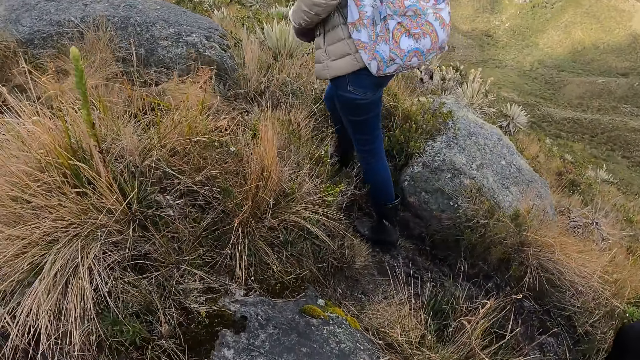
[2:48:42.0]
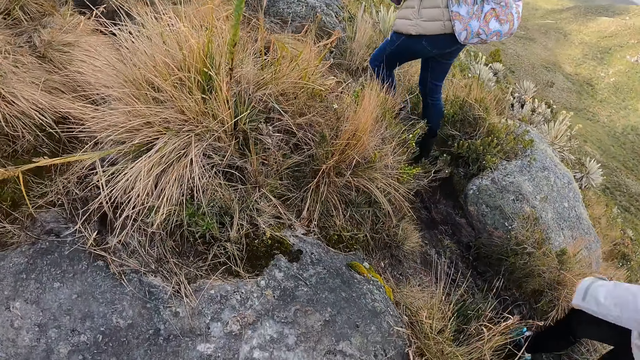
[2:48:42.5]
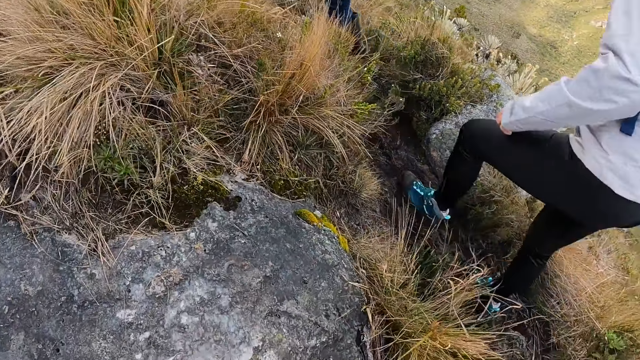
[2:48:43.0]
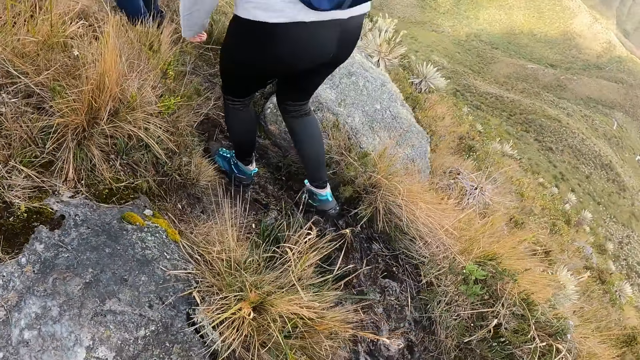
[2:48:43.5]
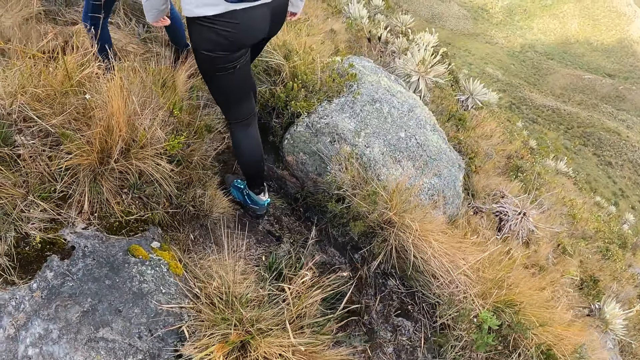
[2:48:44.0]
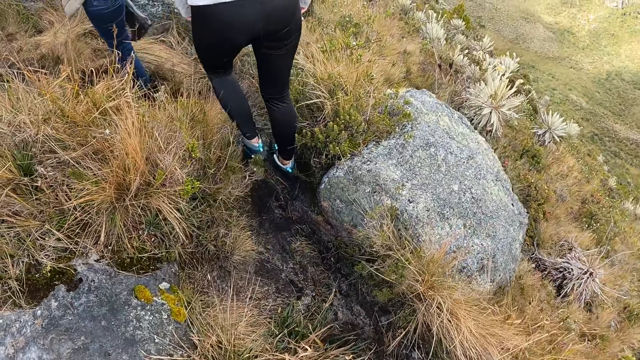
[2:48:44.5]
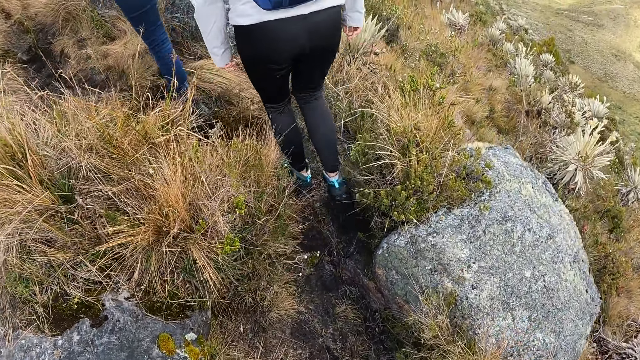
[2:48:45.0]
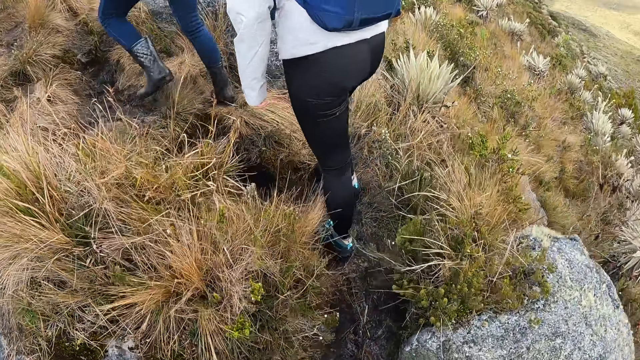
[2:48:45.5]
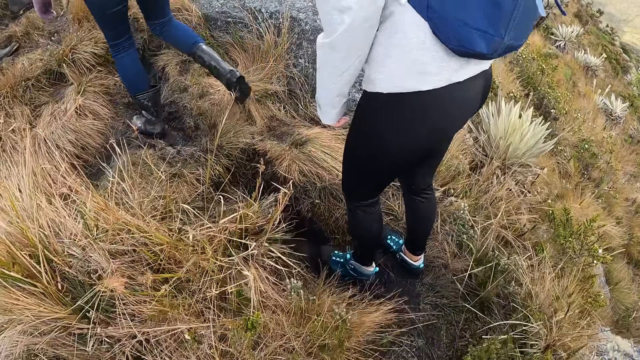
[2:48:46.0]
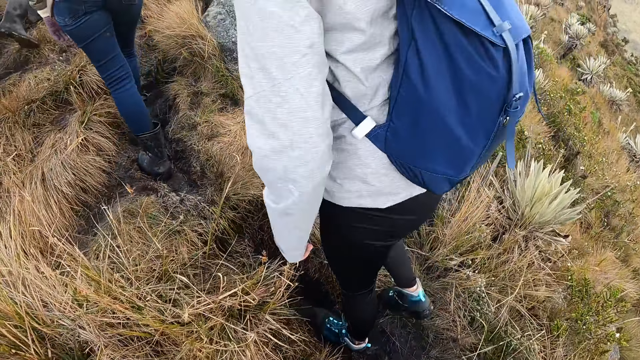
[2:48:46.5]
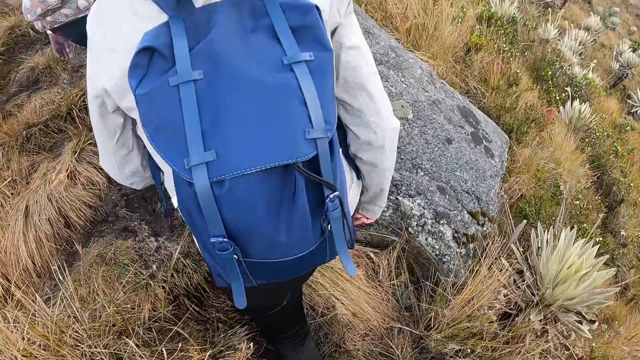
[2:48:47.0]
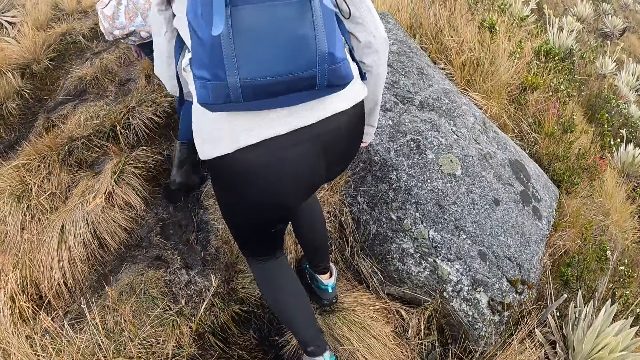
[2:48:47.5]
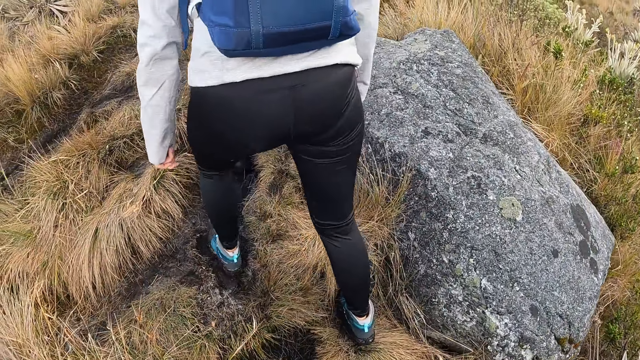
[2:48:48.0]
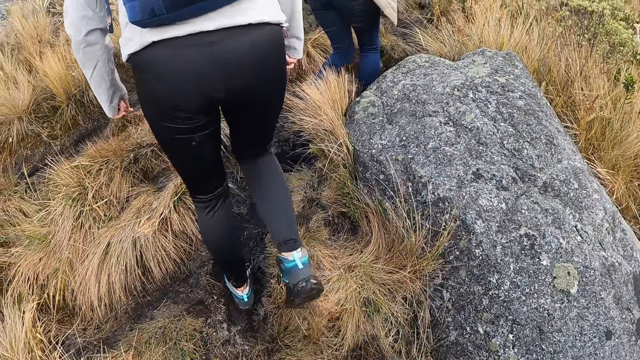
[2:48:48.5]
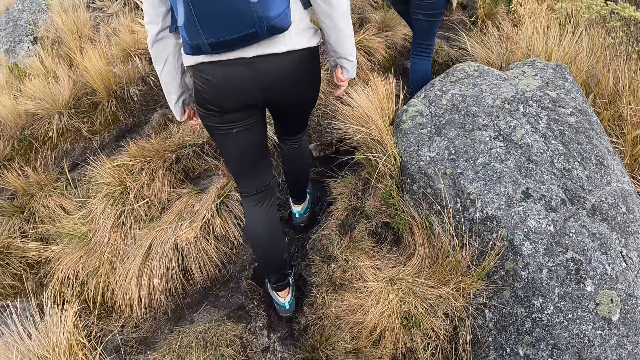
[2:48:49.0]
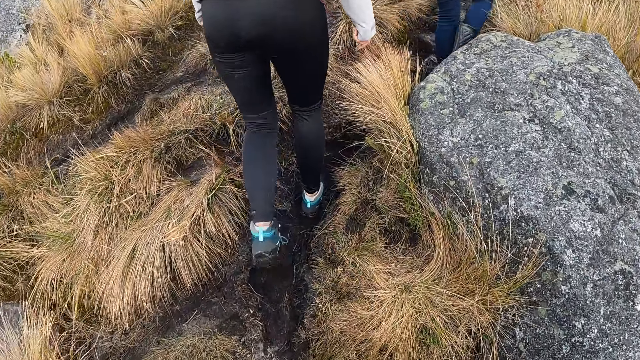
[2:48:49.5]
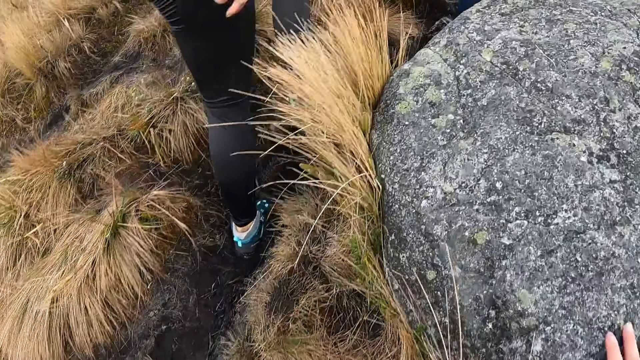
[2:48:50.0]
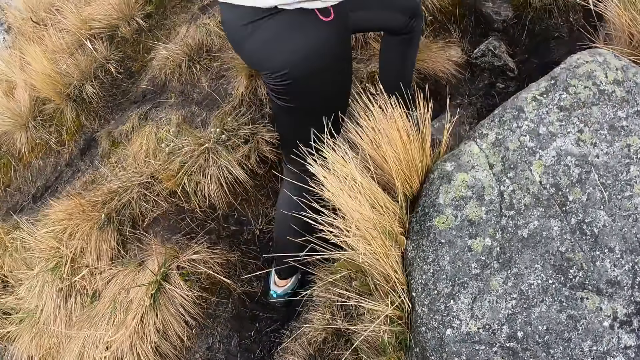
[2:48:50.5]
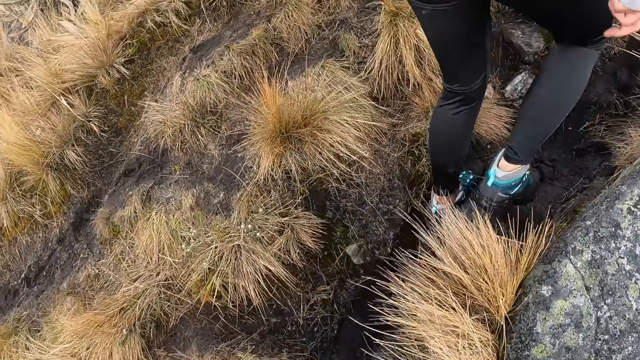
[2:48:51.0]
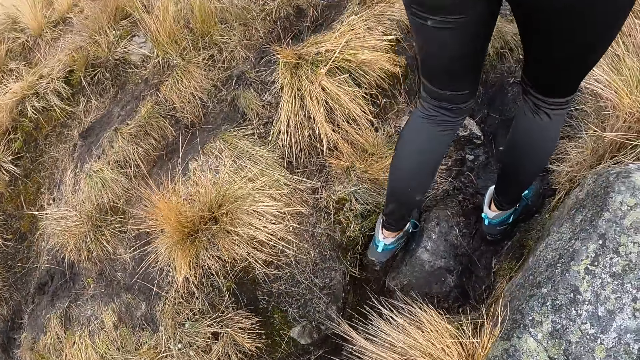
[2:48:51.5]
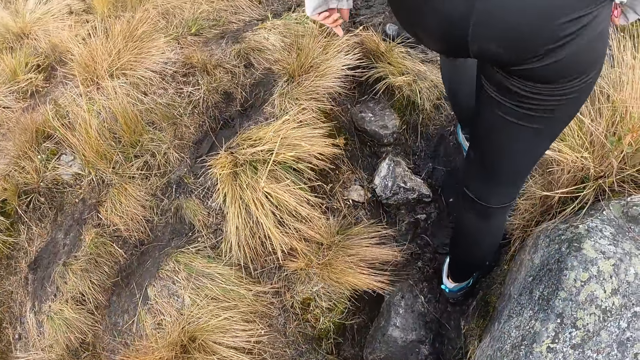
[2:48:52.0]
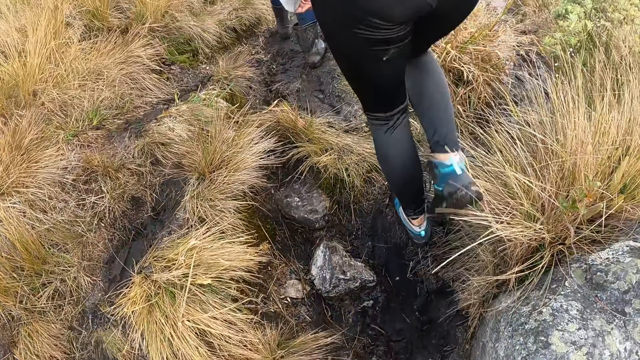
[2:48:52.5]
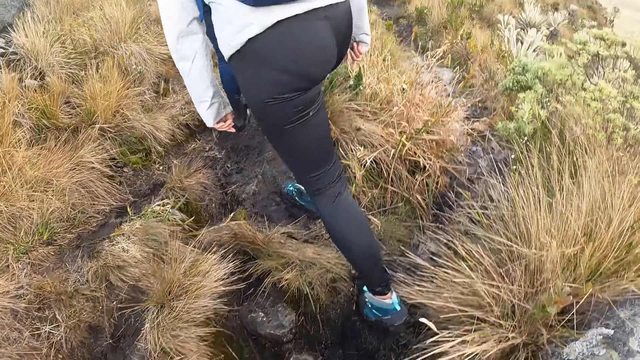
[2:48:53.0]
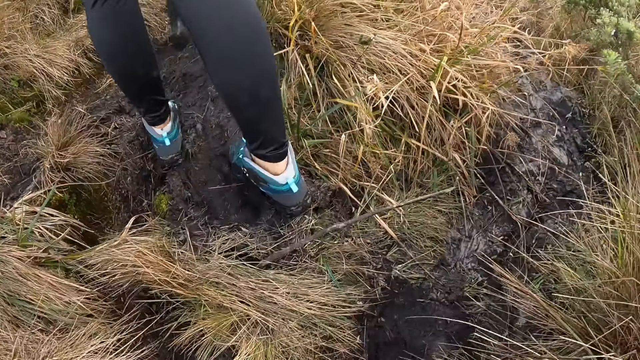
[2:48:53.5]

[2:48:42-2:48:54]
A woman walks past the camera wearer. The camera wearer walks on the field.

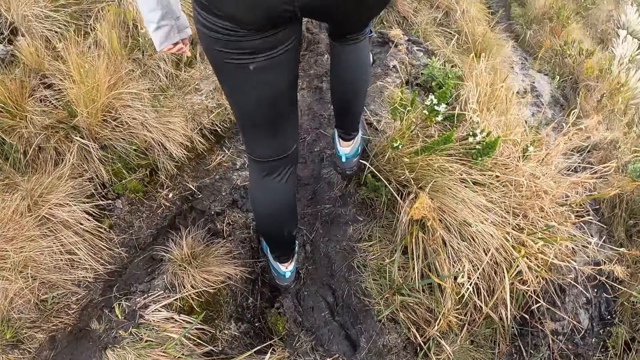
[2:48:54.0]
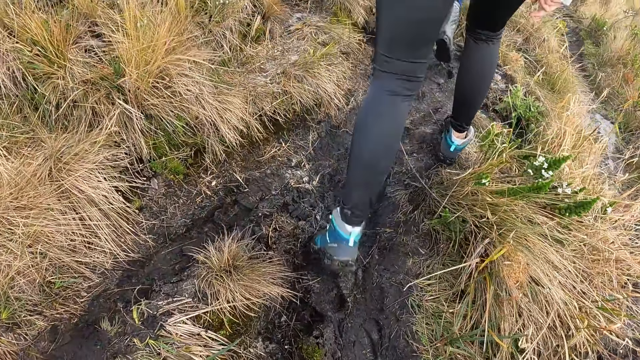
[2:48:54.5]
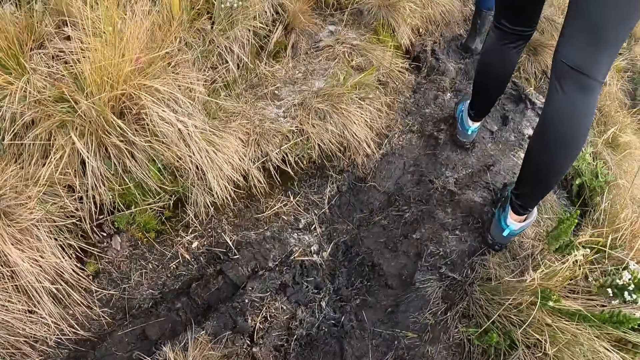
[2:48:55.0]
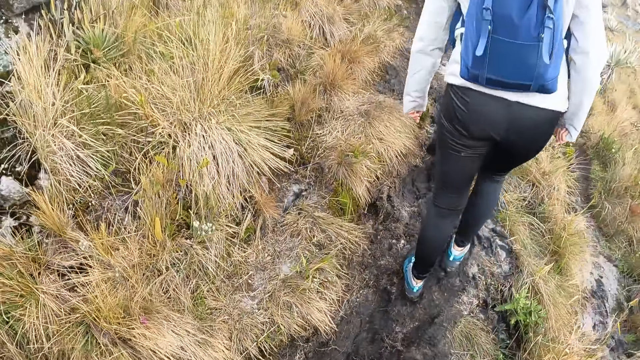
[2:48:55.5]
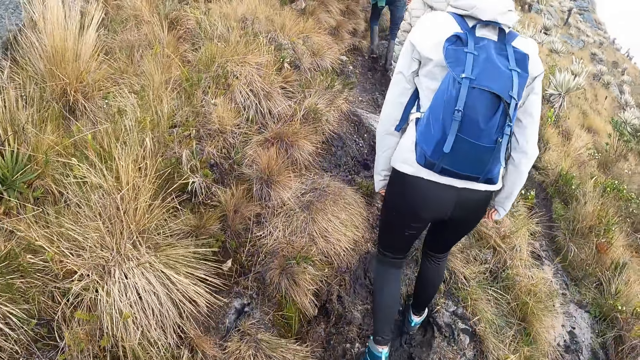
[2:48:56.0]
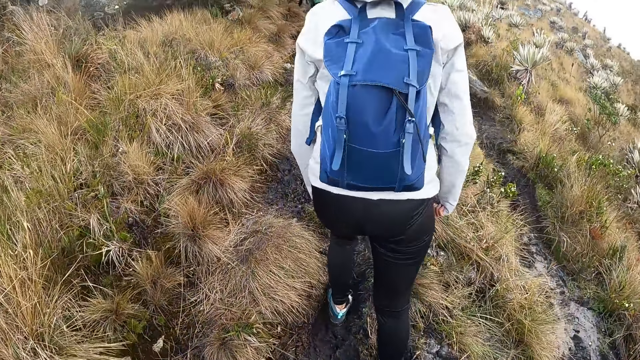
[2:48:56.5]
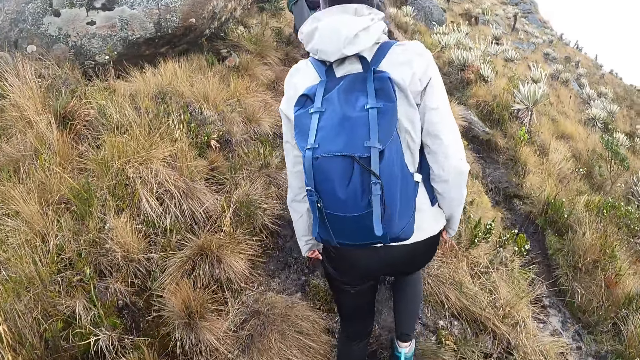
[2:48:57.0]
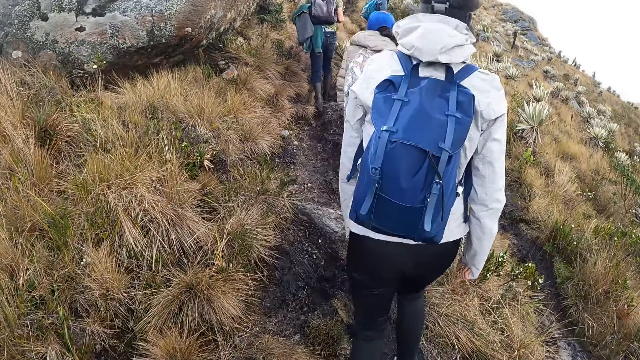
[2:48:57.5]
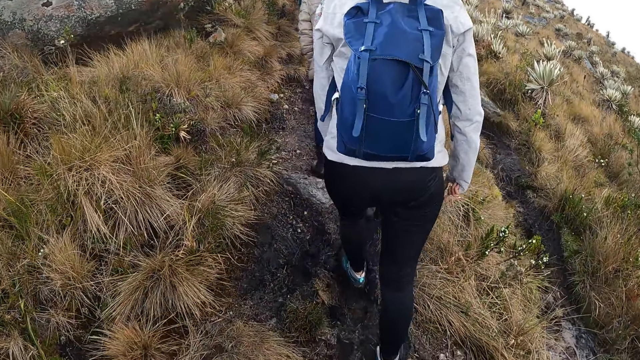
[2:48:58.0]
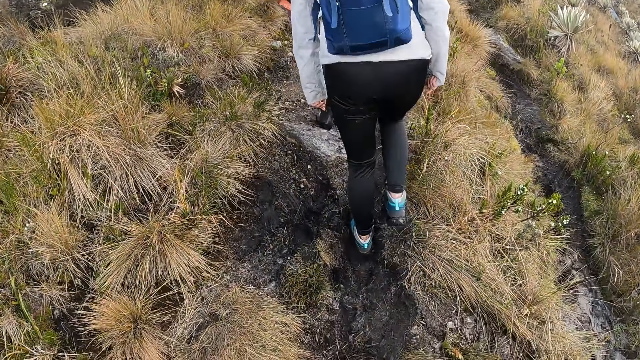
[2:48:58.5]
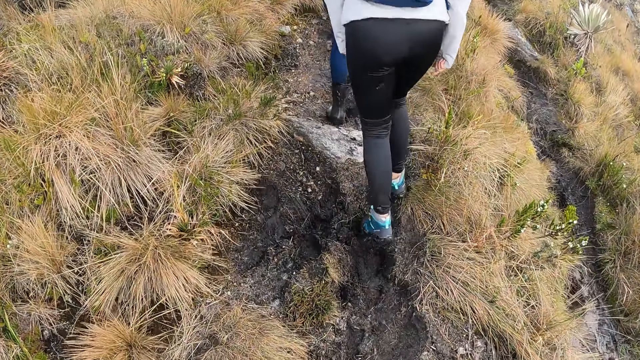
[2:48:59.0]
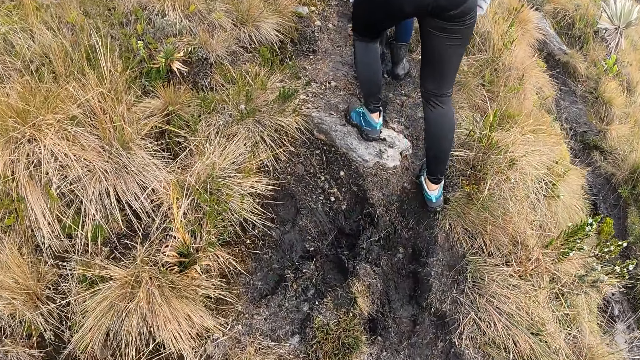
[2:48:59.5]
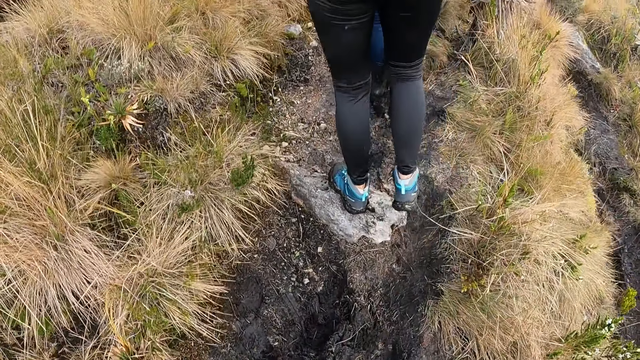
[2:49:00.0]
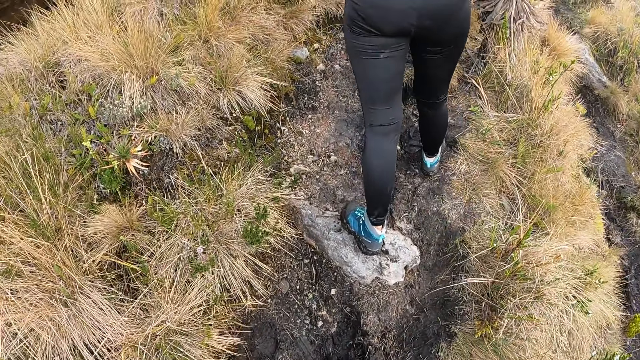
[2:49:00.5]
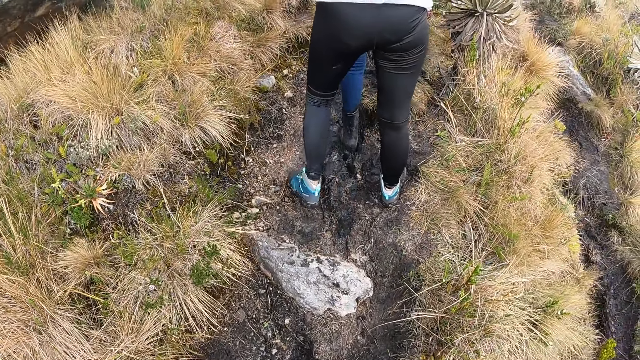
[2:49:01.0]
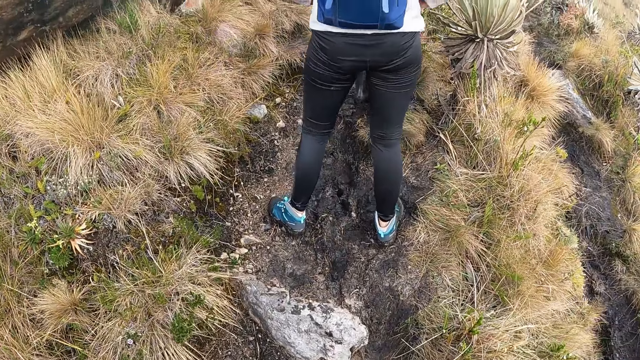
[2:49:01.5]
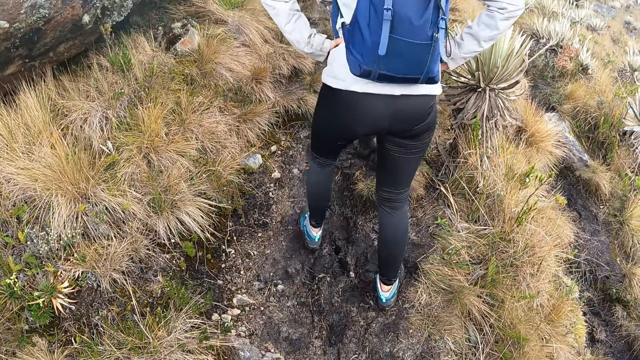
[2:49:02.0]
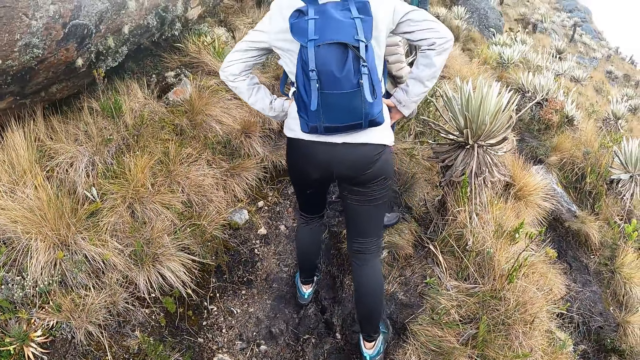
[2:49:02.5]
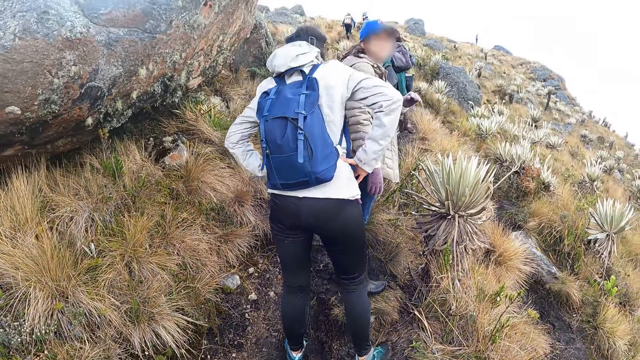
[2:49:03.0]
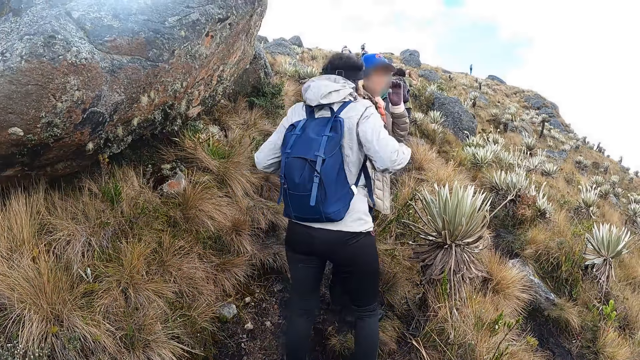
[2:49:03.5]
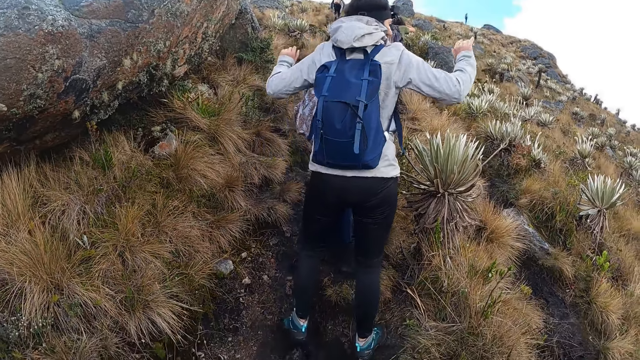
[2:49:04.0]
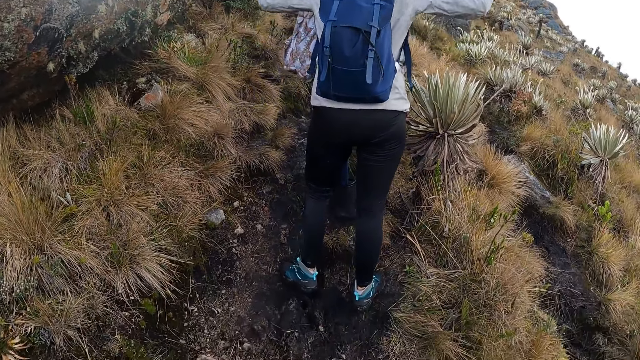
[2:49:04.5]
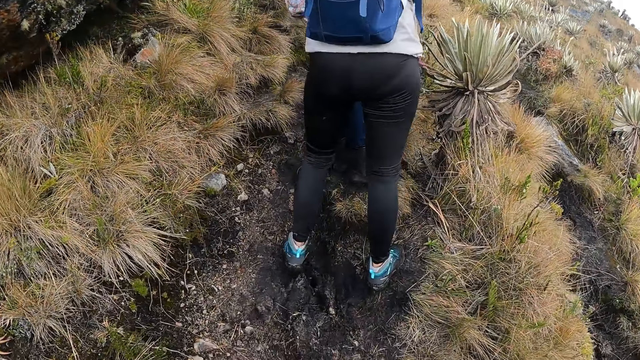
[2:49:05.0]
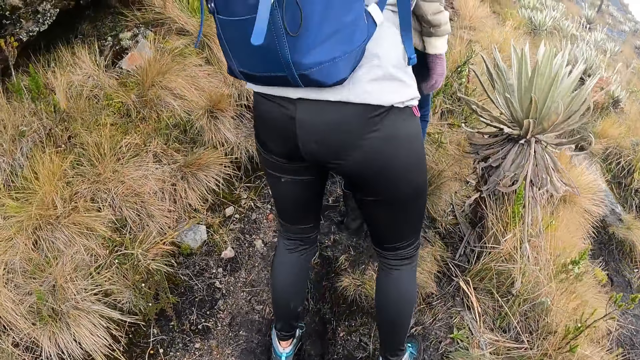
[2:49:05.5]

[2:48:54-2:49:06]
A woman dances. Another woman adjusts her glasses with her left hand.
